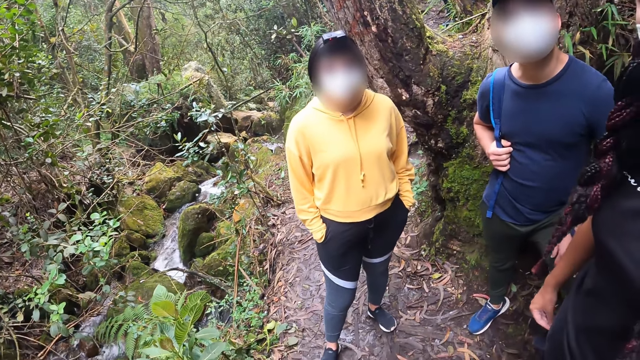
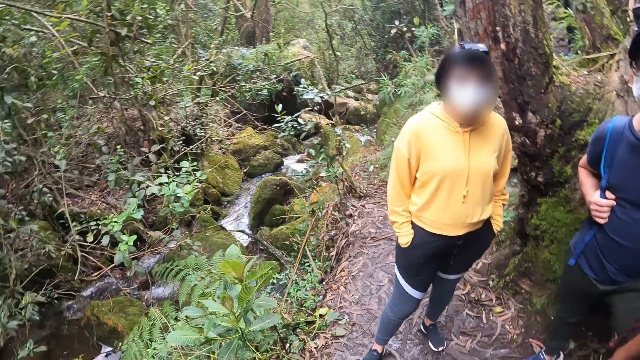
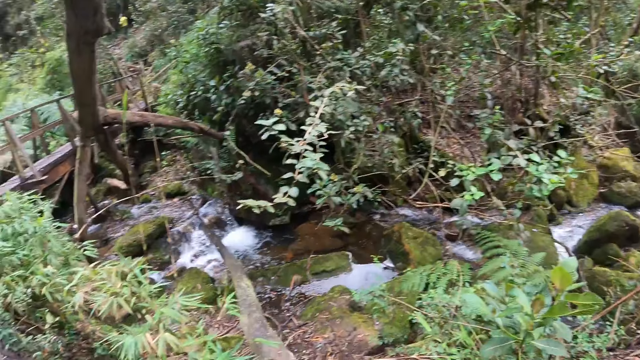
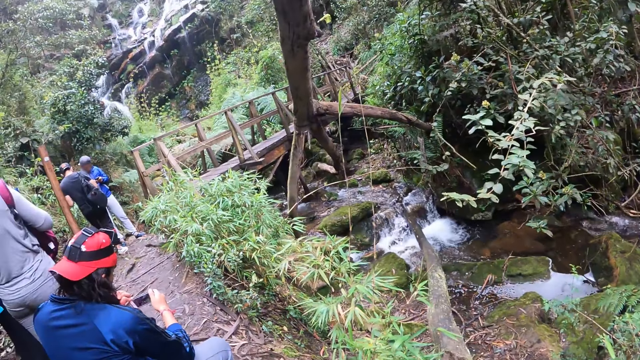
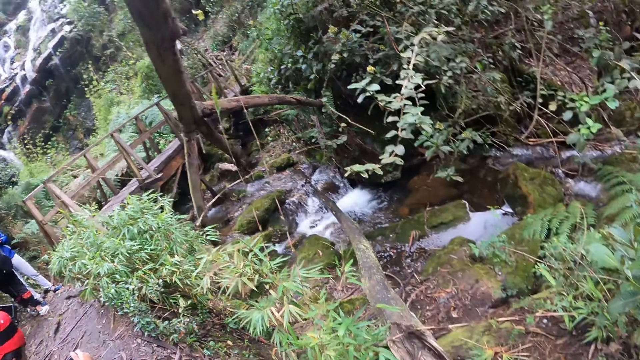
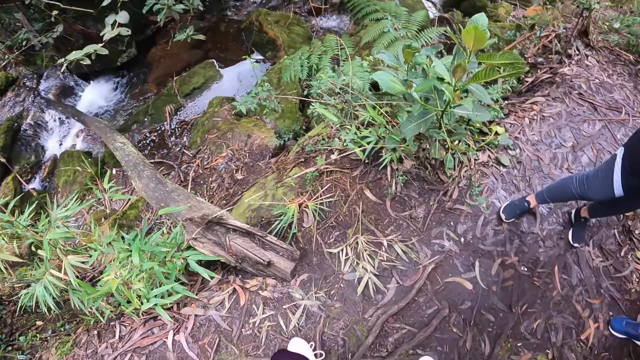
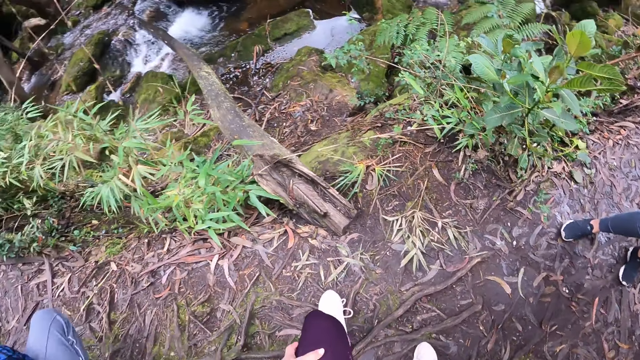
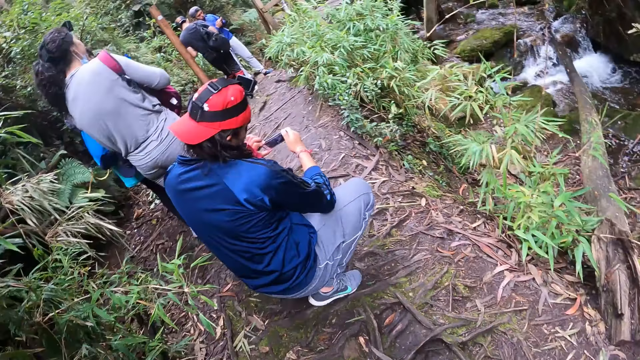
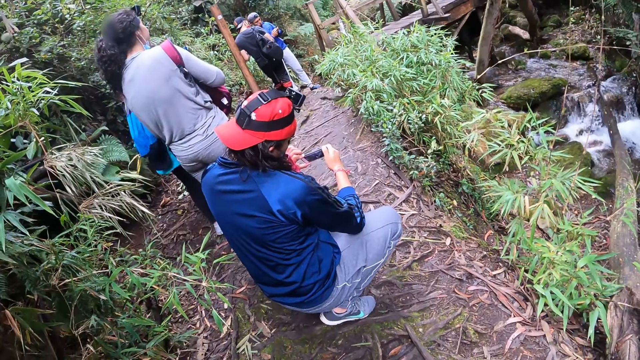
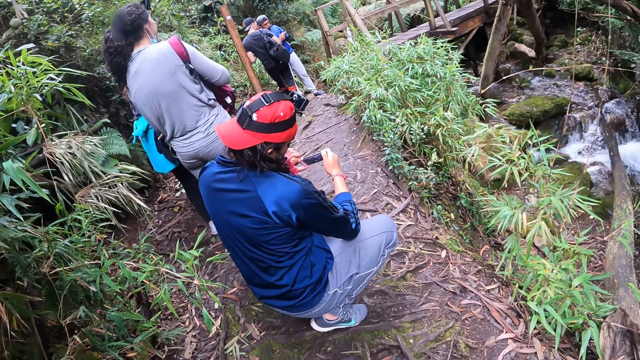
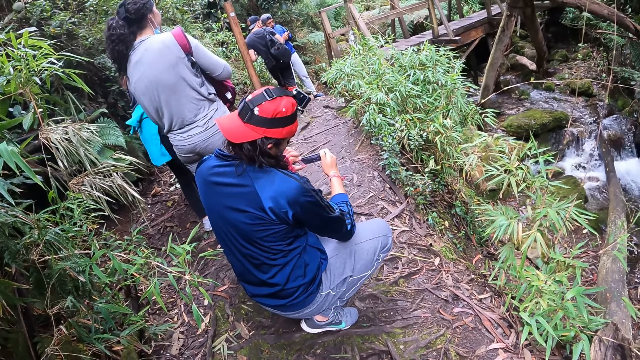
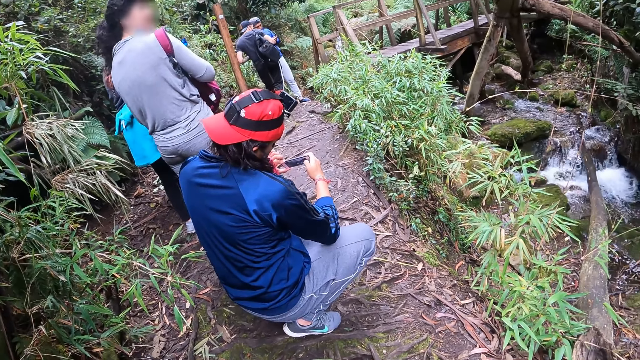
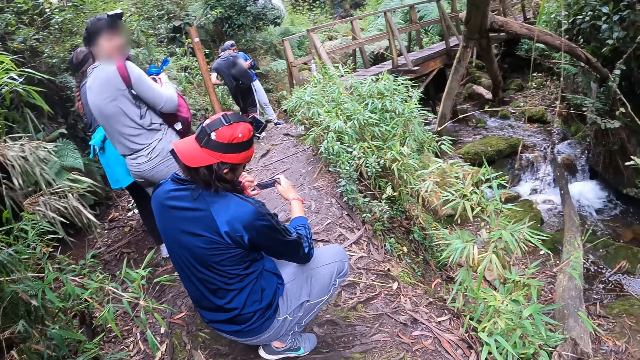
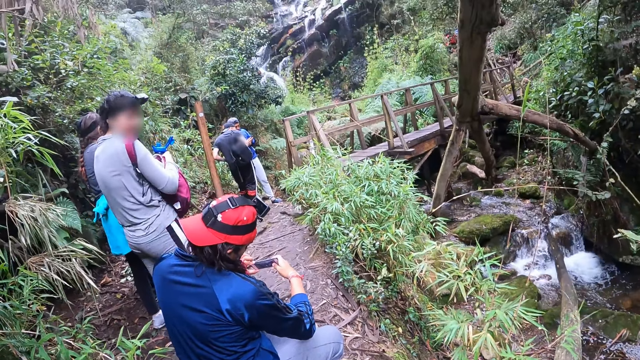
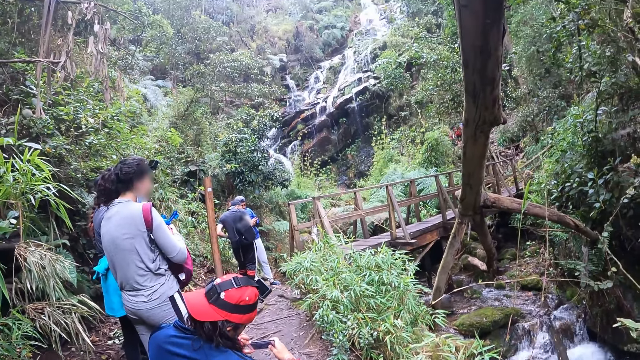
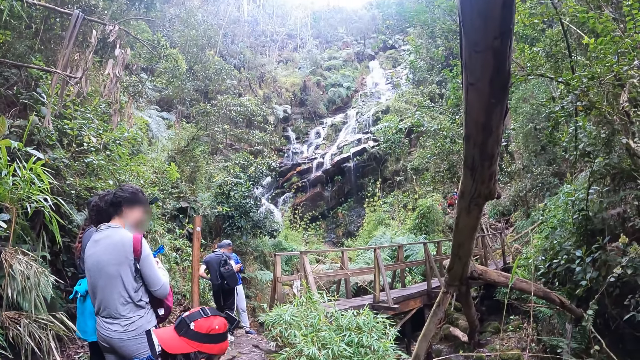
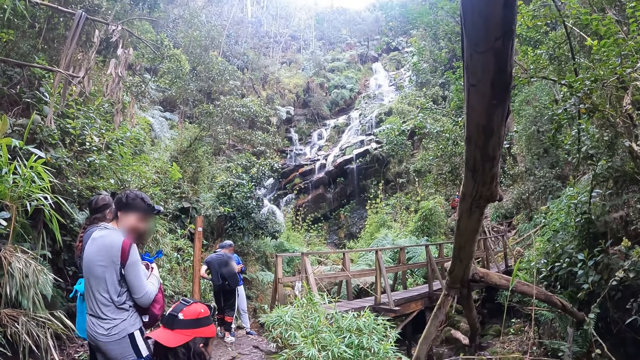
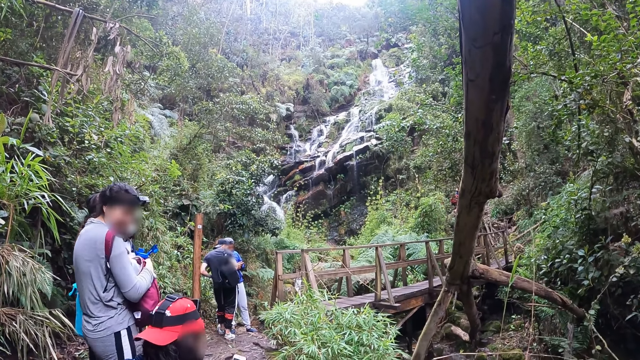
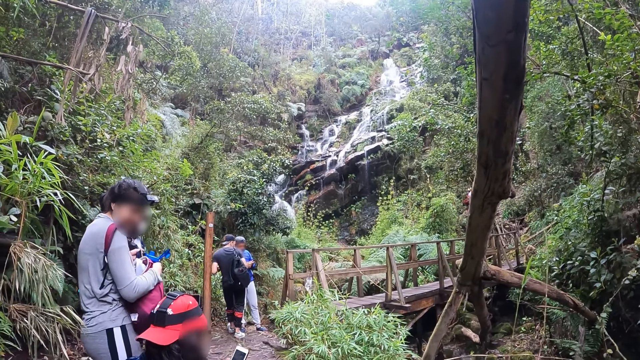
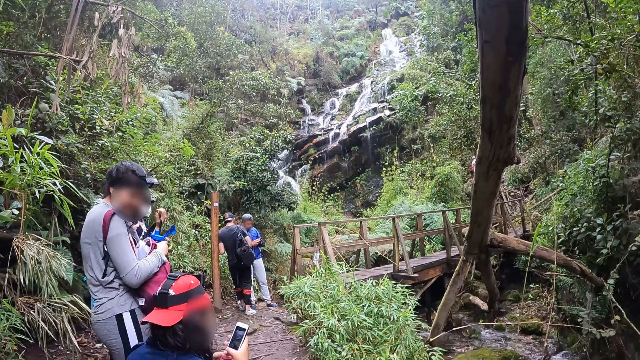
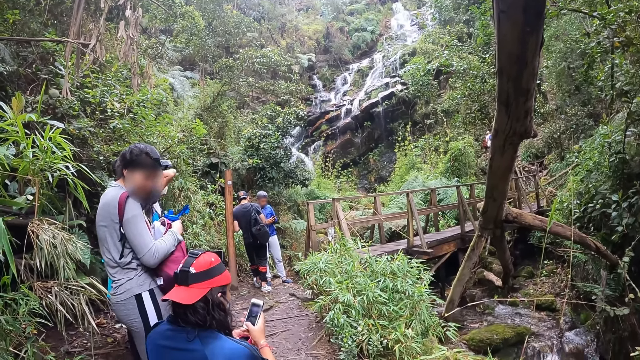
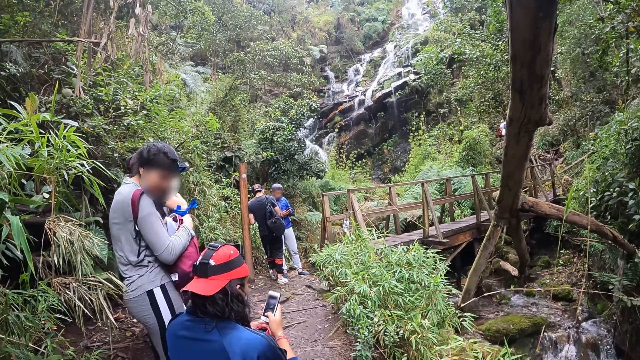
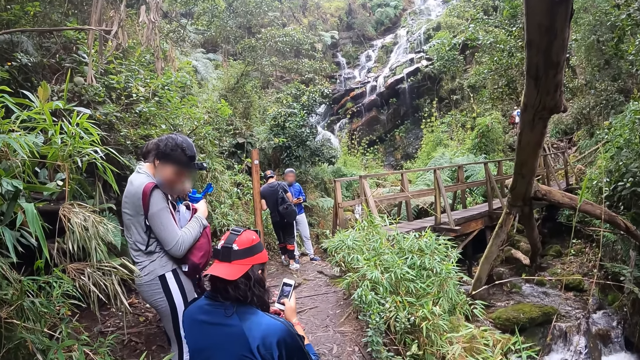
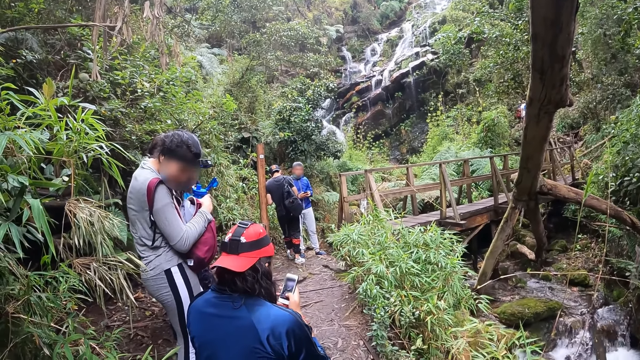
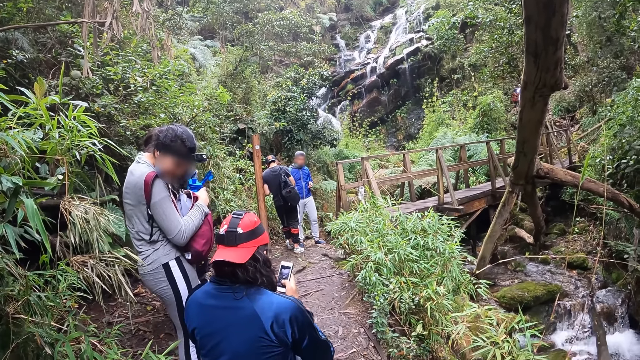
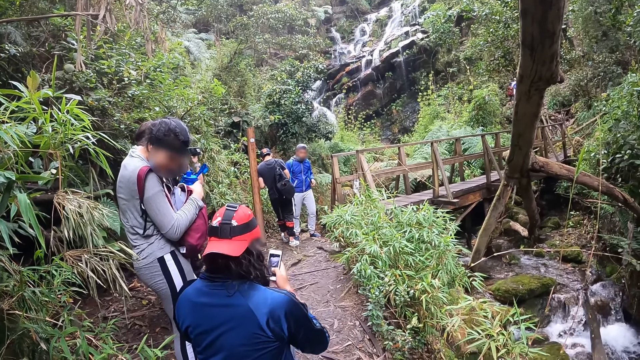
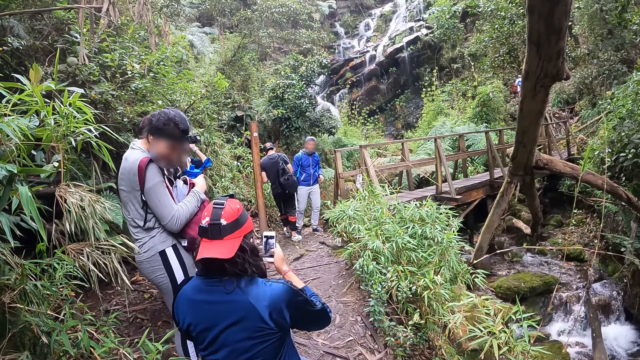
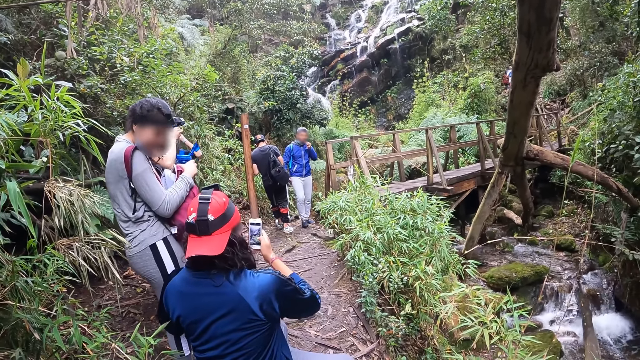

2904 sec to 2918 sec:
The man operates the mobile phone with his hands. The camera wearer looks at the waterfall. They look at the queue in front of them.

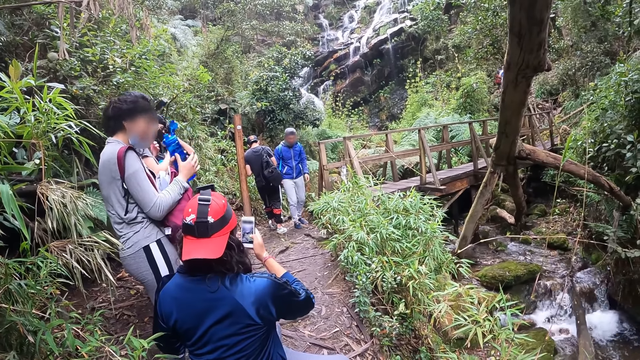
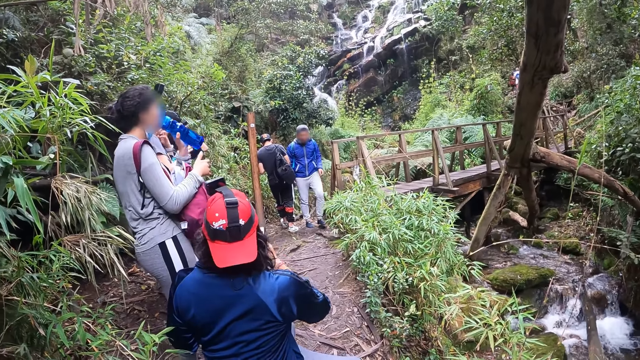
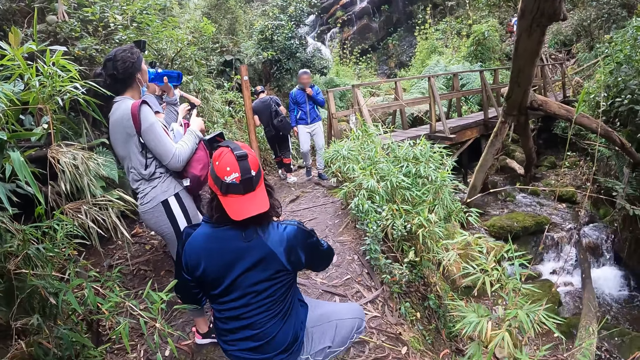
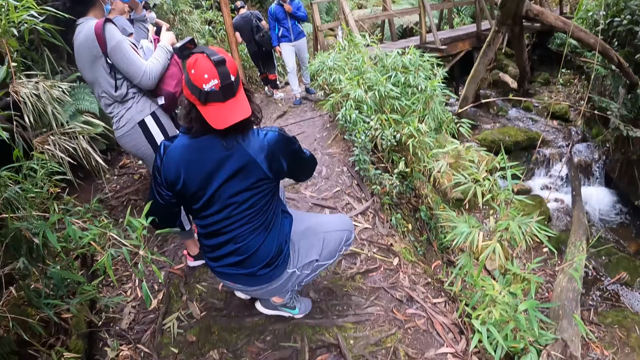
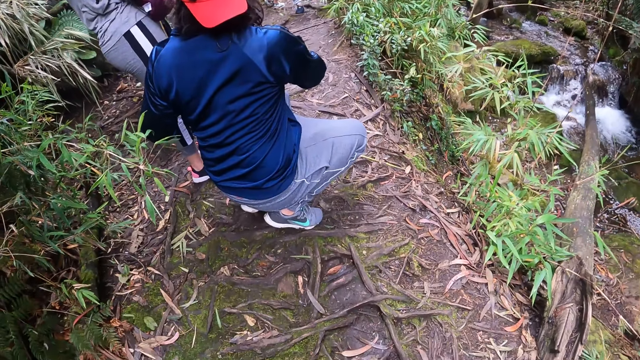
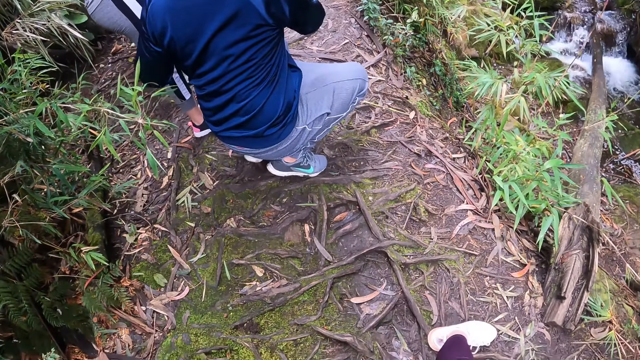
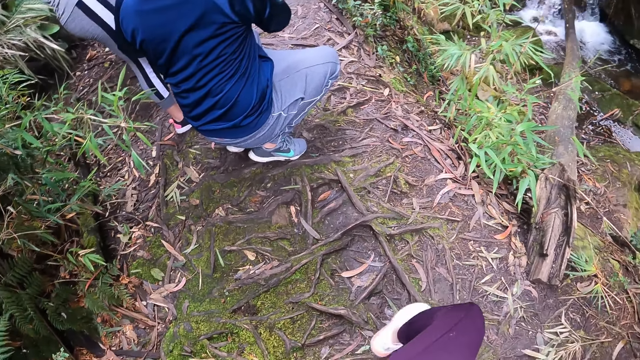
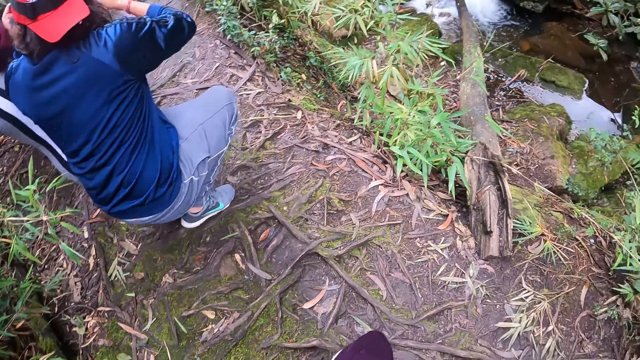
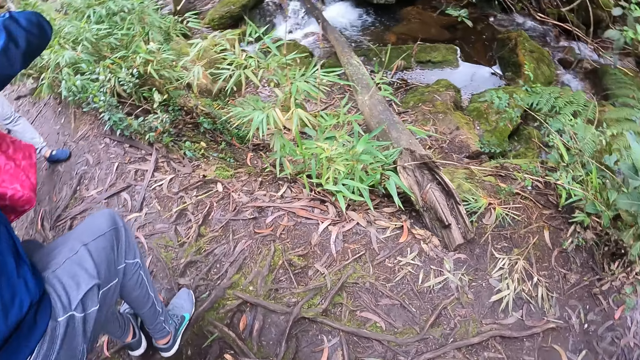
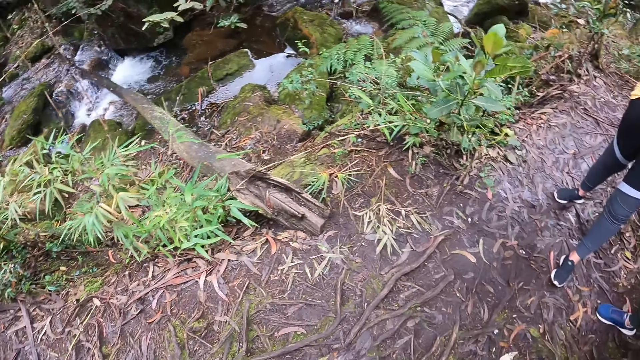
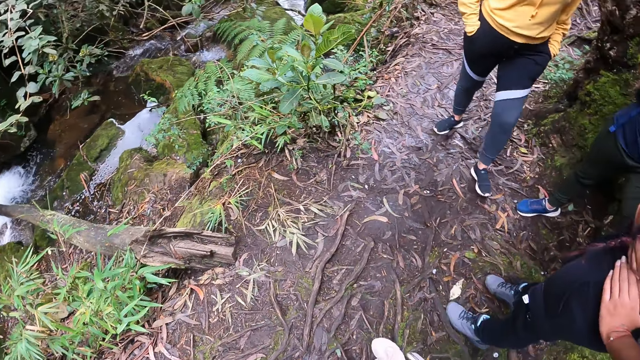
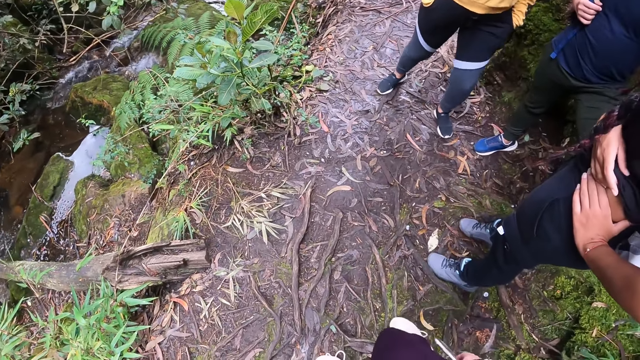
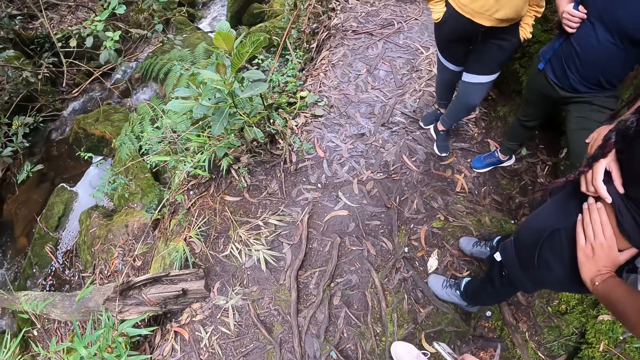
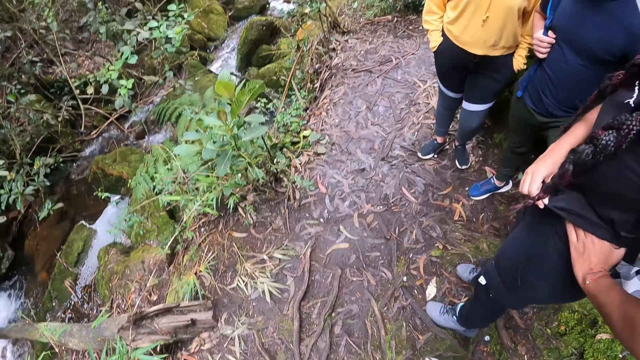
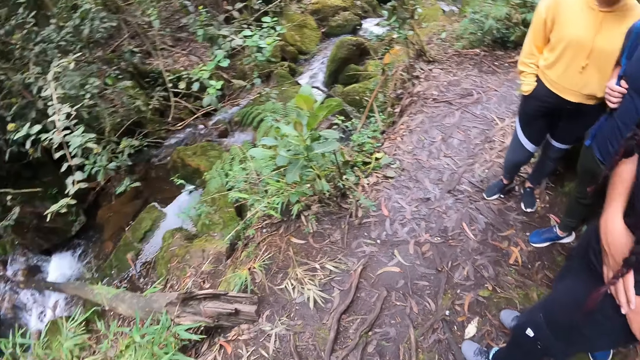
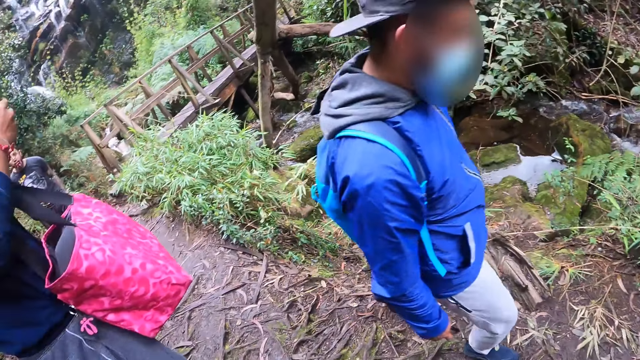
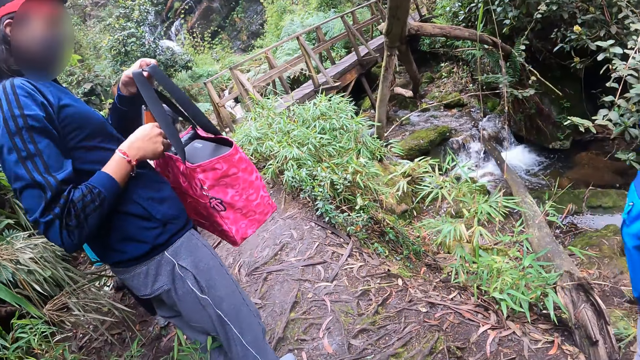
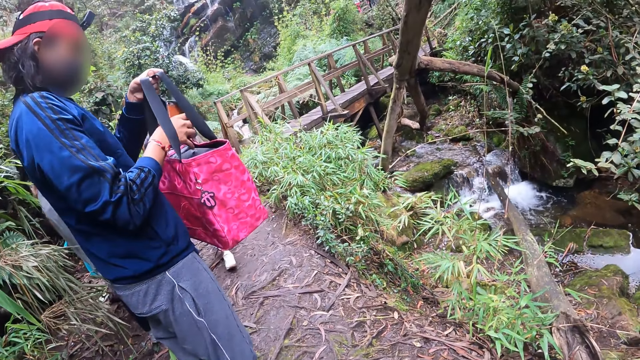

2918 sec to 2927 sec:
The woman drinks from a water bottle. The camera wearer looks around.
